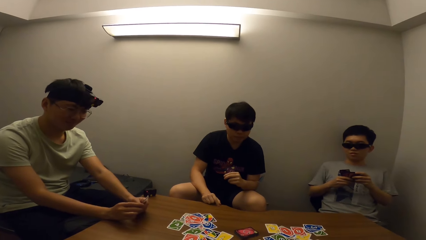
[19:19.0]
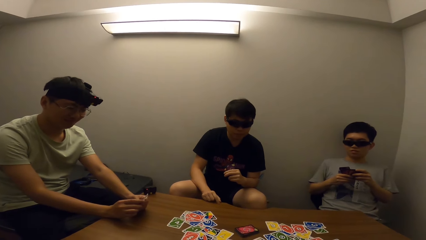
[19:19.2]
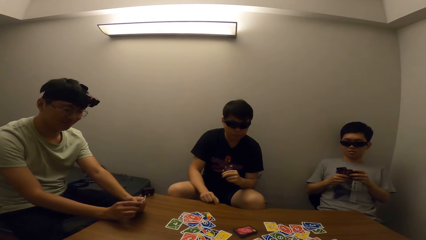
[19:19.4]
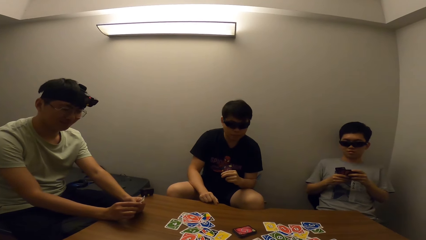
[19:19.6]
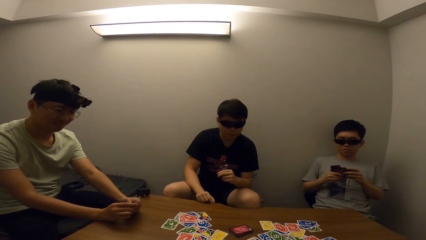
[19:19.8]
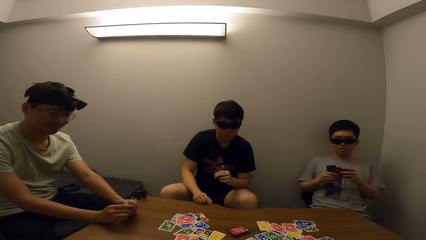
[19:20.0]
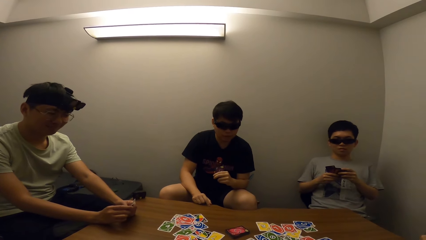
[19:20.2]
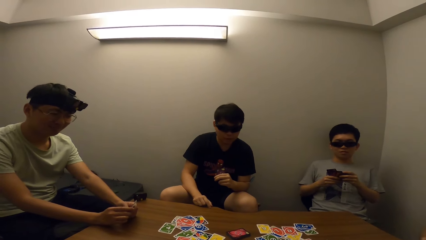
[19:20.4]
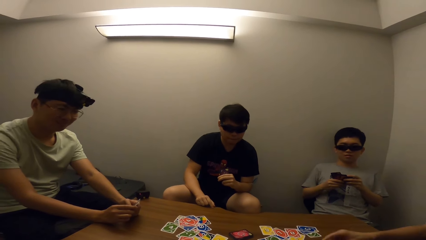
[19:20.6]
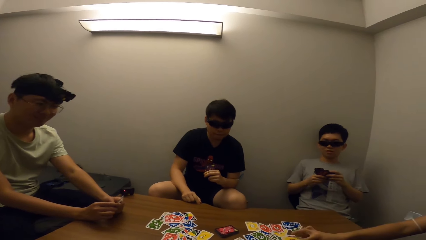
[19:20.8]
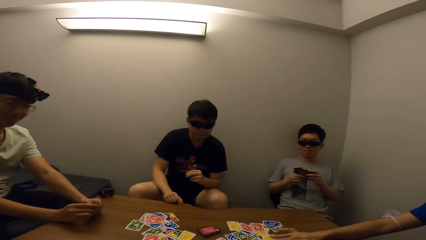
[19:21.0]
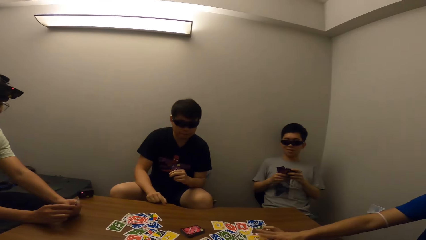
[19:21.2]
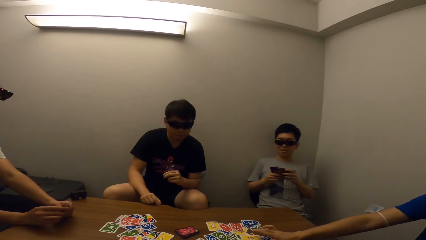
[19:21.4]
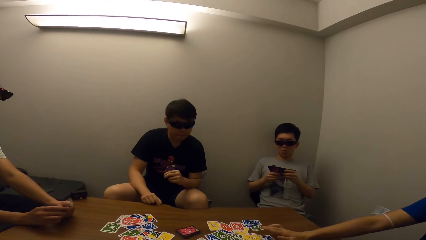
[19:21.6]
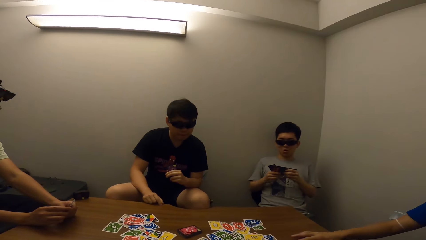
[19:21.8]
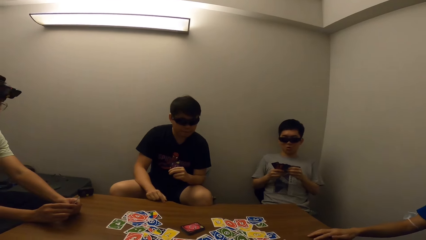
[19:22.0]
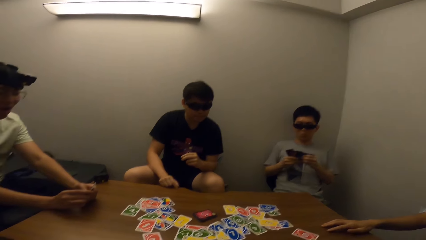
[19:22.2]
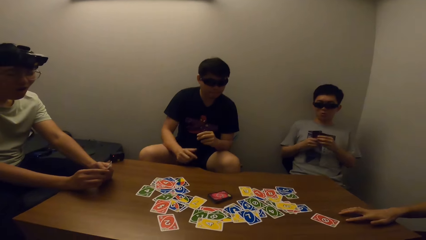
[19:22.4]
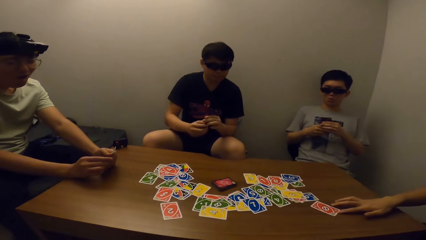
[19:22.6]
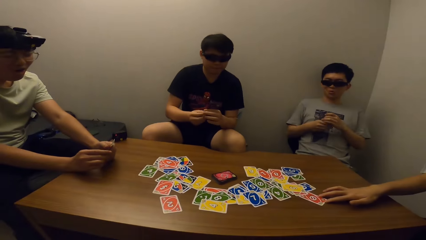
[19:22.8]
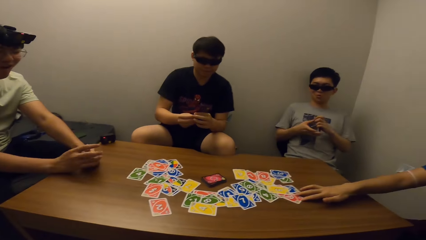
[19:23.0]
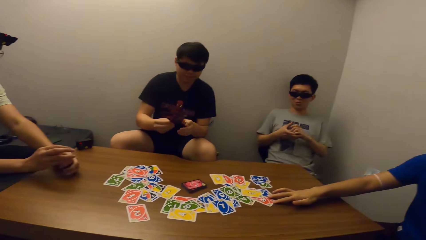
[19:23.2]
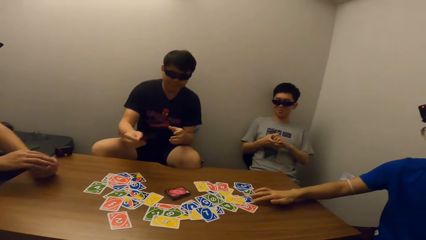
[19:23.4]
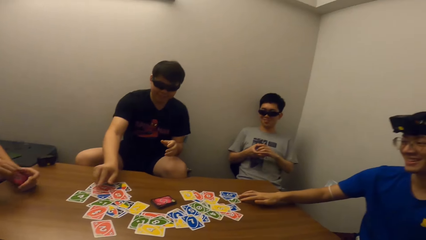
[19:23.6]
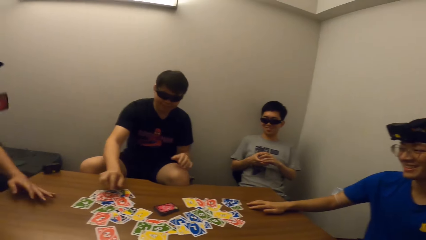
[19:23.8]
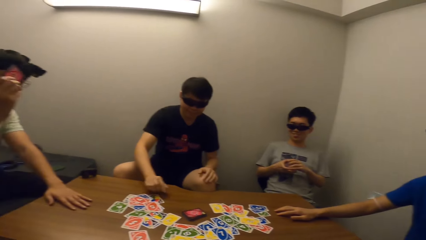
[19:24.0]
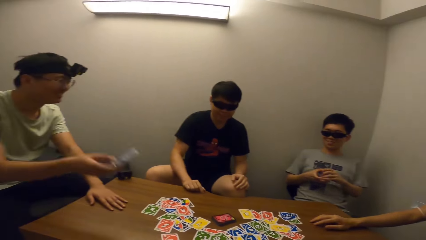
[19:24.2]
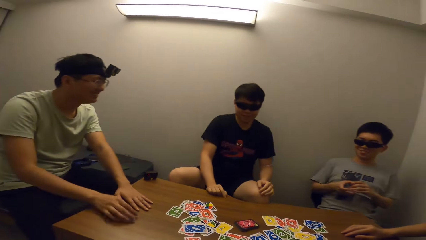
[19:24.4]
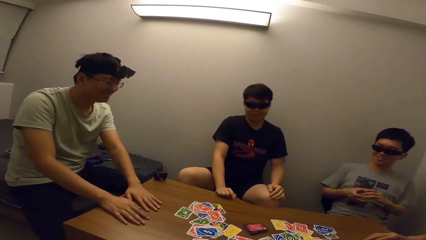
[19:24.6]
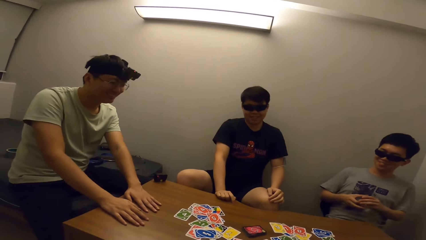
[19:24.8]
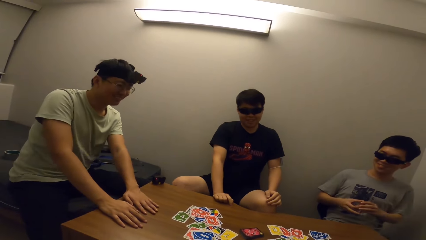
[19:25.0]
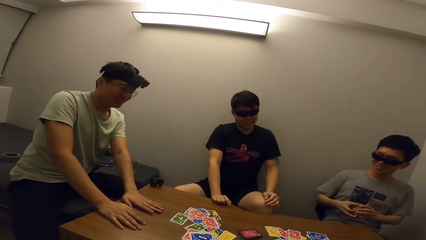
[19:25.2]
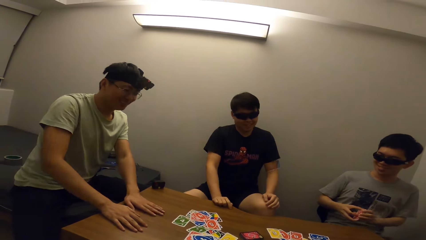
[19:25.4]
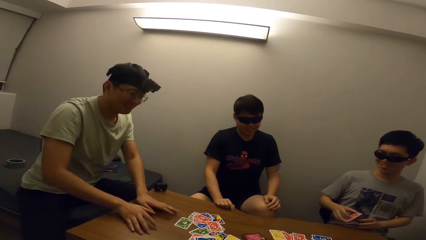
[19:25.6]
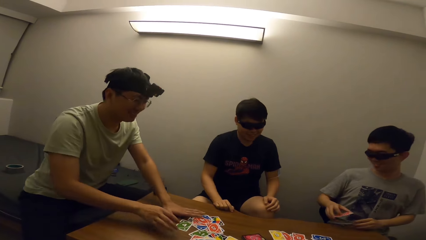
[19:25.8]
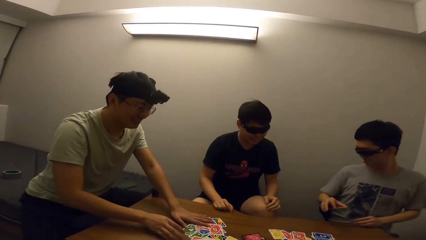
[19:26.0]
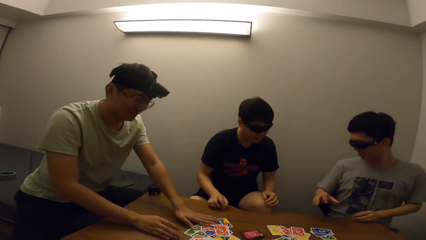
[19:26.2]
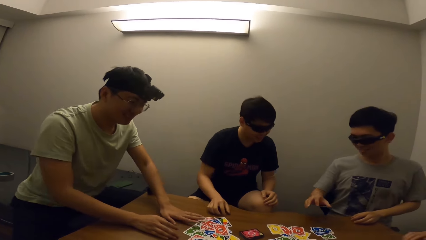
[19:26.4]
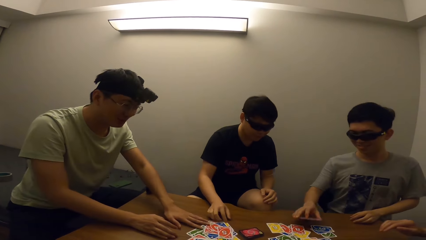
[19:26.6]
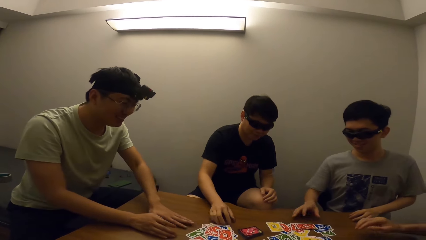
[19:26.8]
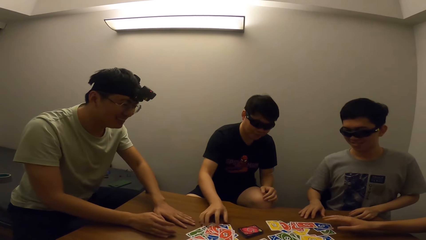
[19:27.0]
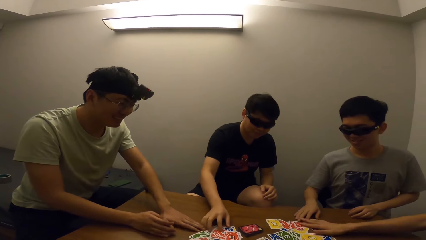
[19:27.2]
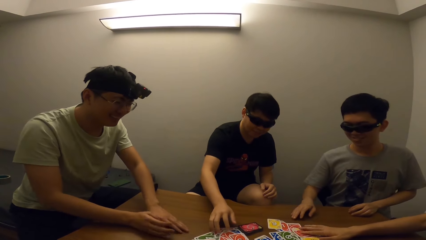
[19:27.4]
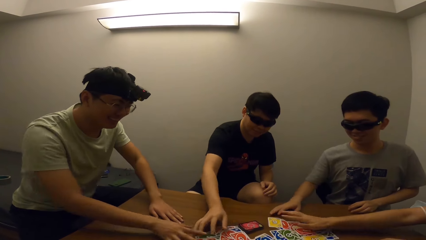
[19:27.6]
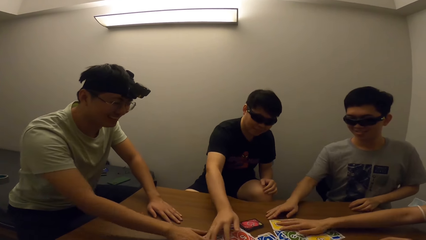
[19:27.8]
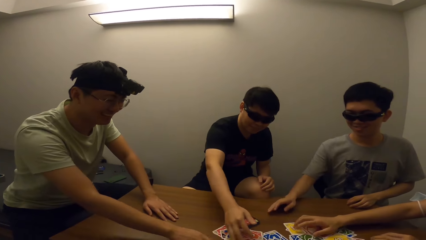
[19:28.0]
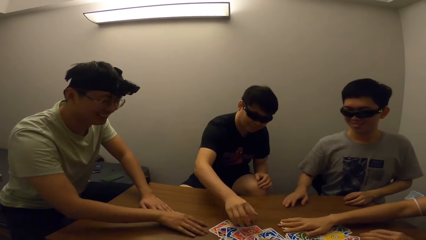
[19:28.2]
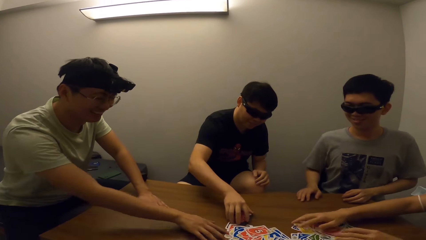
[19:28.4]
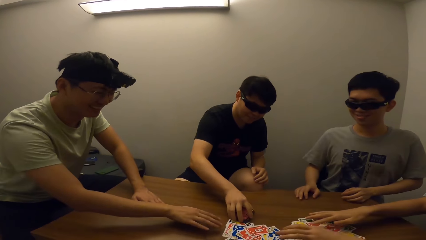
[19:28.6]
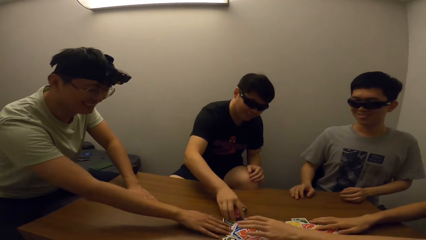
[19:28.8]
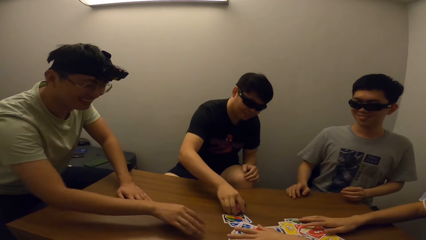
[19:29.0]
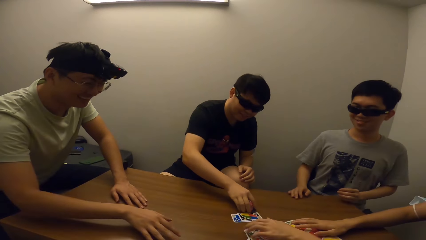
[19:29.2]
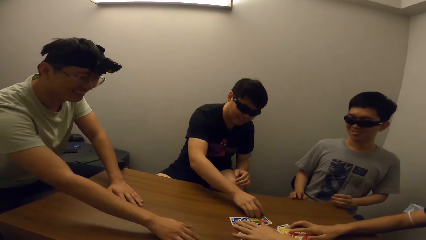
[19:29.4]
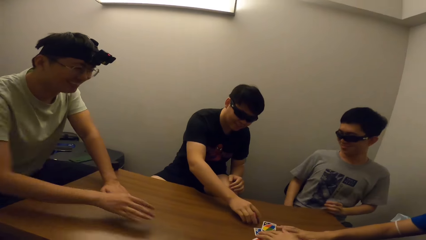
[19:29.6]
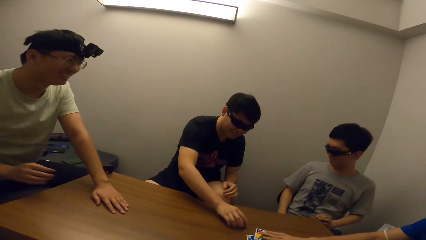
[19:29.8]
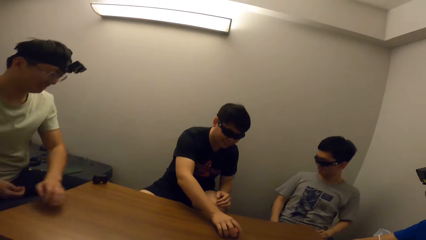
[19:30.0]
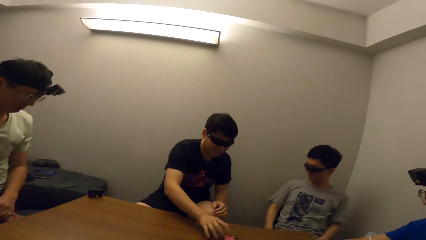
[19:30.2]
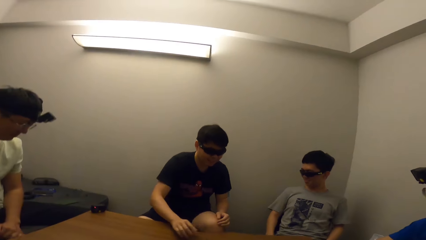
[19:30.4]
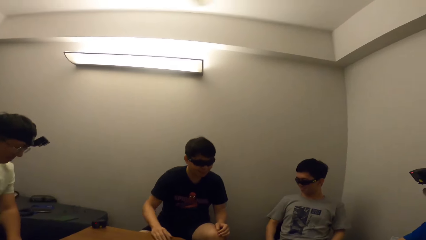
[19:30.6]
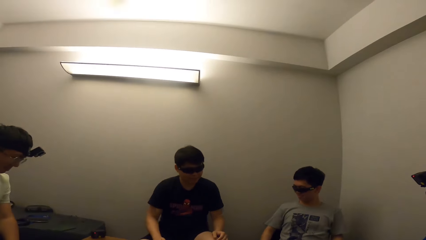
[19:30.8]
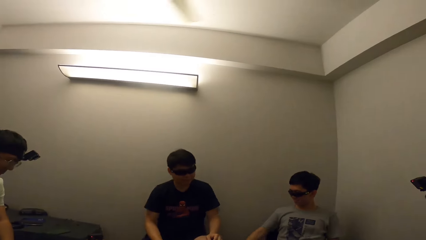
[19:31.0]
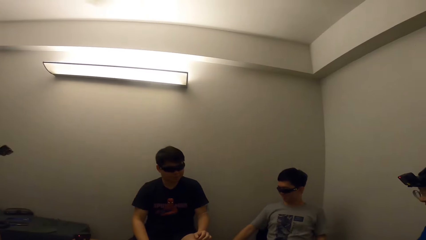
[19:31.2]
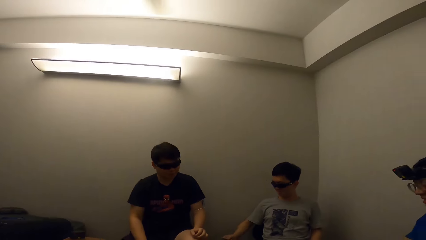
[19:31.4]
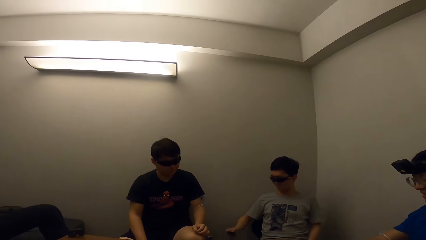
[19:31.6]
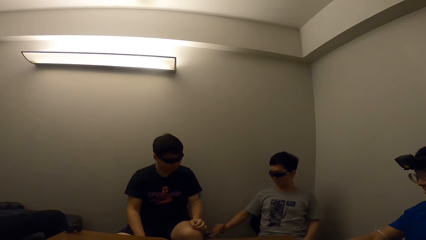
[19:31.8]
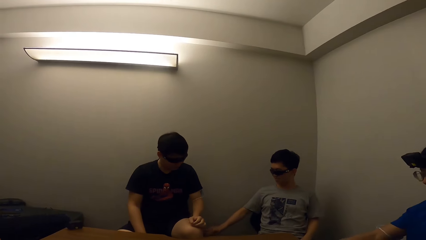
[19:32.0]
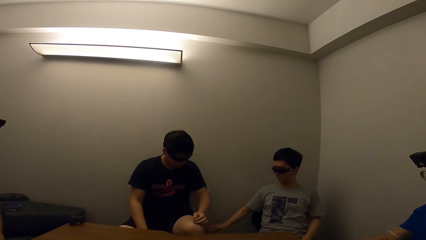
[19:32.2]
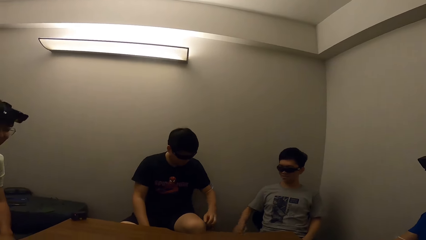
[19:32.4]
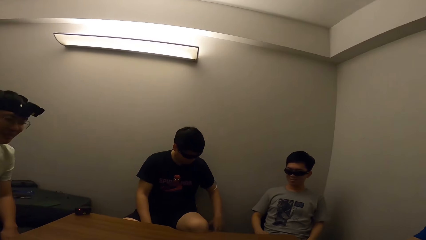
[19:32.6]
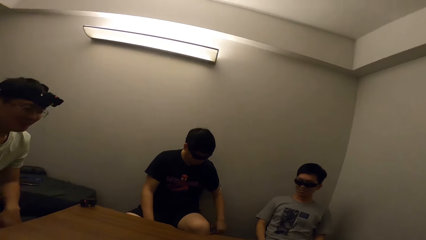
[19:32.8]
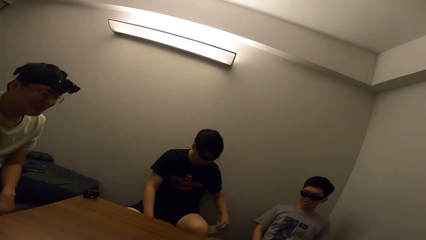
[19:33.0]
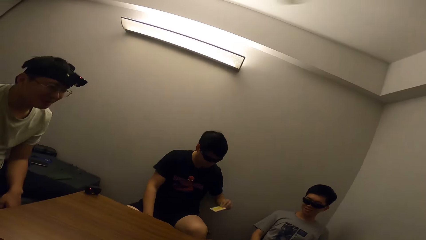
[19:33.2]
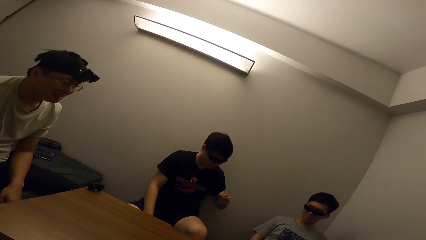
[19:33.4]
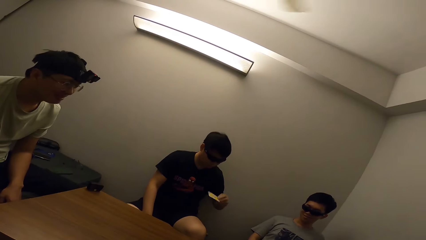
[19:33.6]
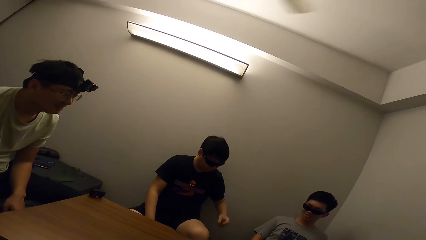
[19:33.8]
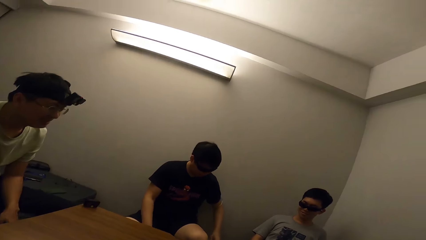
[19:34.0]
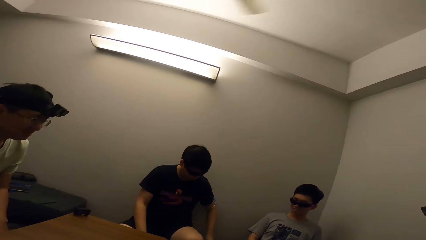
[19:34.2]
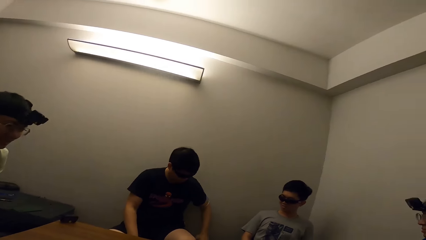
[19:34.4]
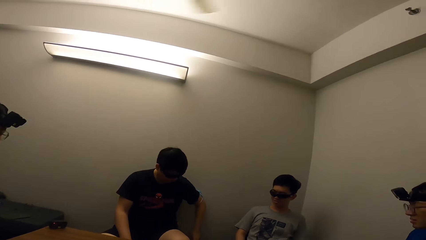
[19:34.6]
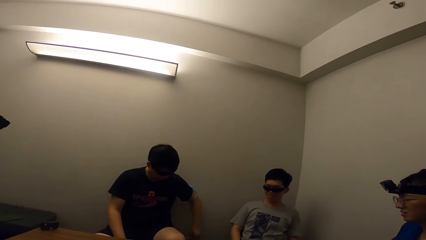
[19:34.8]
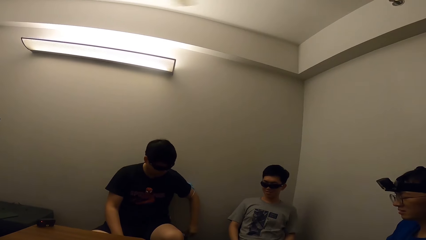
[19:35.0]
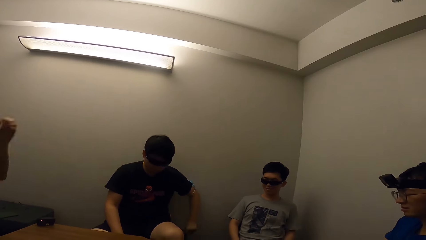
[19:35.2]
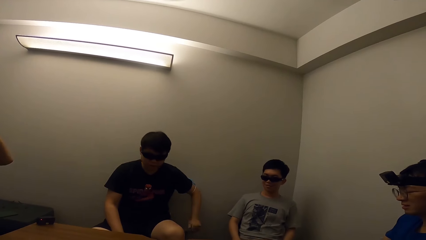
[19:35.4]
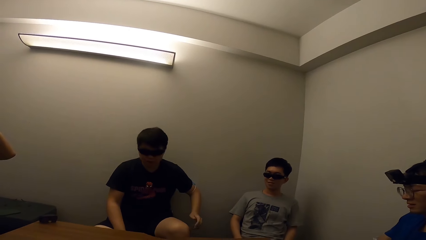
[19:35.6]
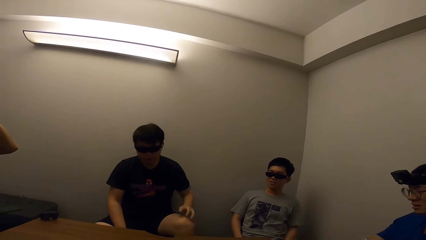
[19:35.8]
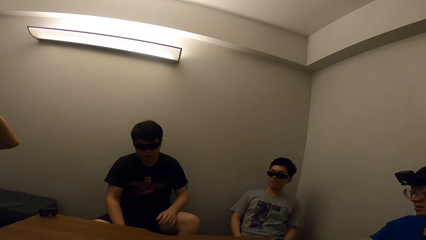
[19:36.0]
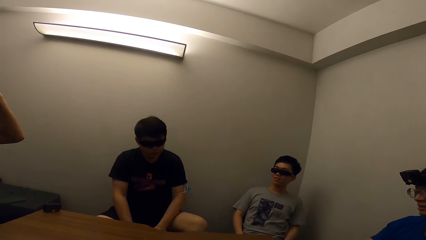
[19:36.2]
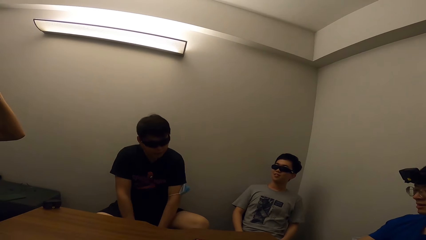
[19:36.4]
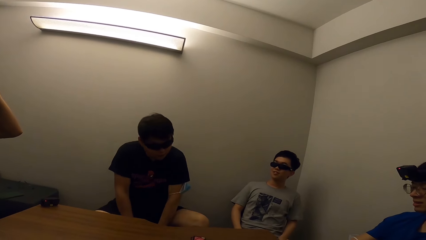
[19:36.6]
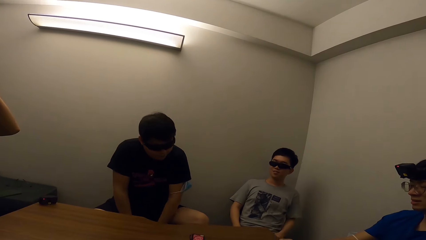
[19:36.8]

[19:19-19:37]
A man plays the poker game. The man adjusts the card.
